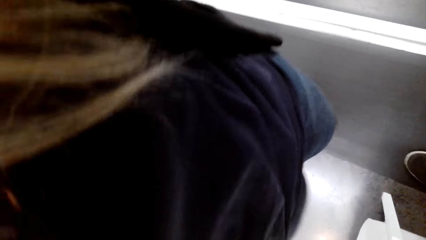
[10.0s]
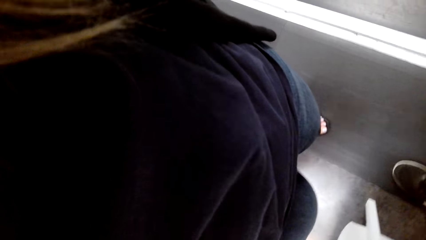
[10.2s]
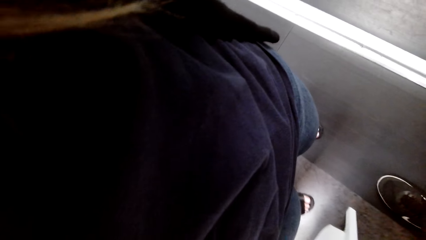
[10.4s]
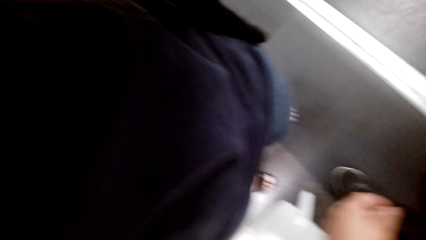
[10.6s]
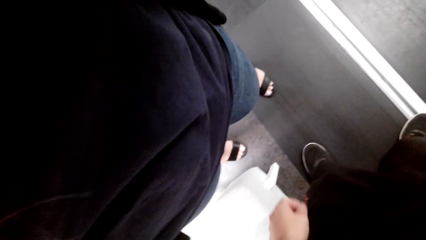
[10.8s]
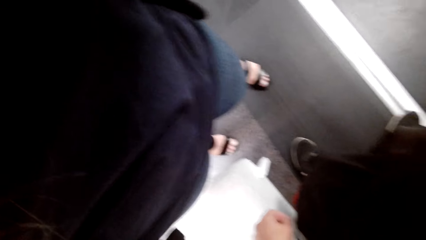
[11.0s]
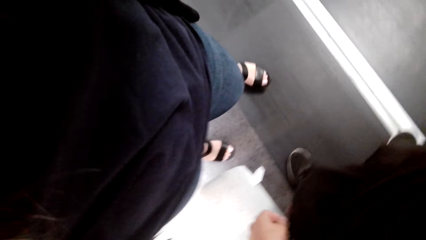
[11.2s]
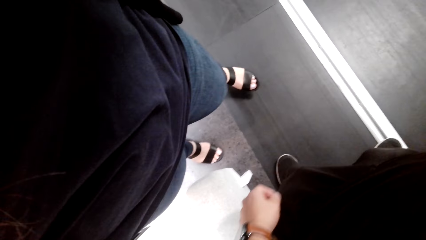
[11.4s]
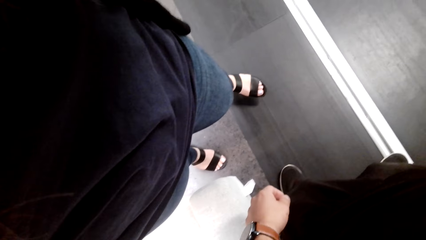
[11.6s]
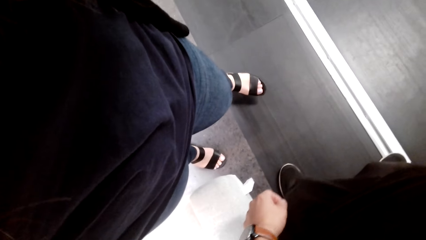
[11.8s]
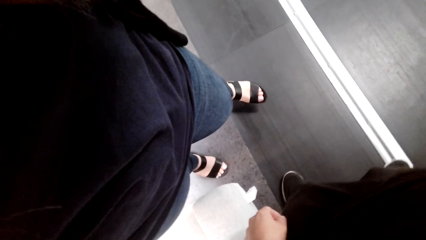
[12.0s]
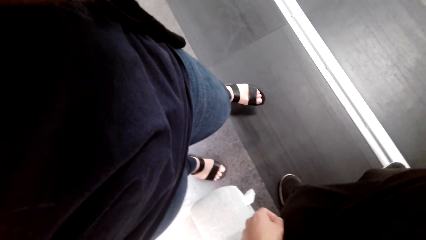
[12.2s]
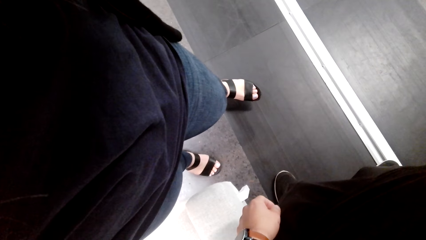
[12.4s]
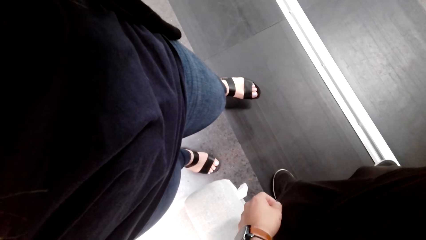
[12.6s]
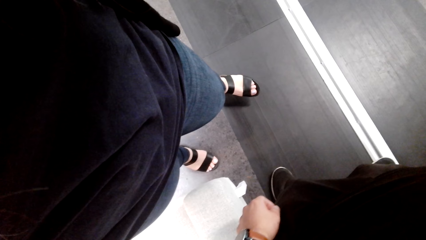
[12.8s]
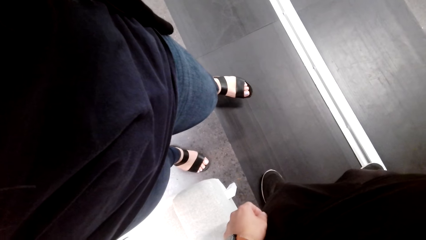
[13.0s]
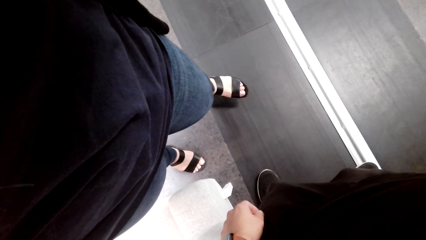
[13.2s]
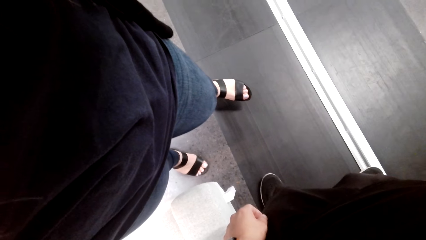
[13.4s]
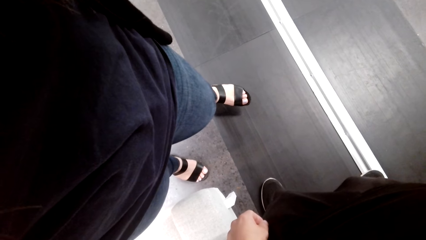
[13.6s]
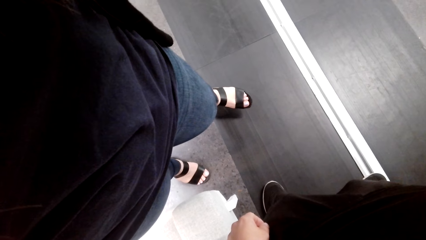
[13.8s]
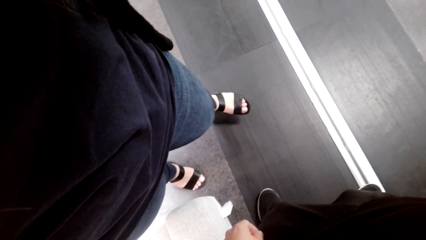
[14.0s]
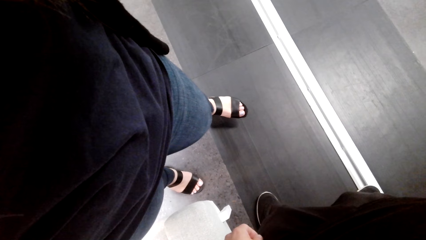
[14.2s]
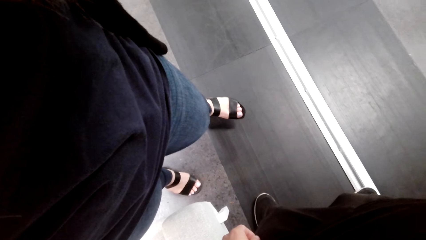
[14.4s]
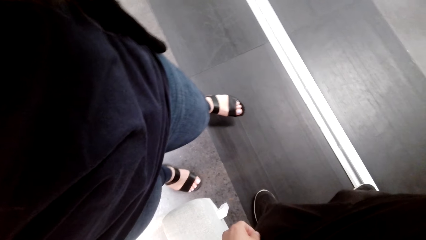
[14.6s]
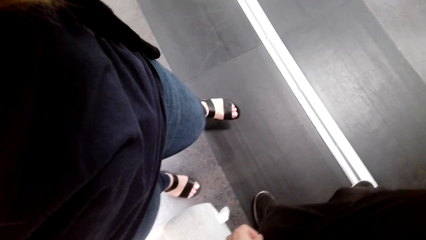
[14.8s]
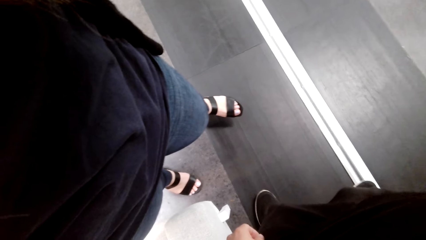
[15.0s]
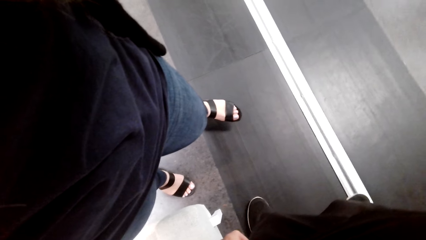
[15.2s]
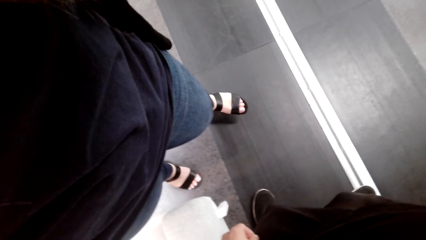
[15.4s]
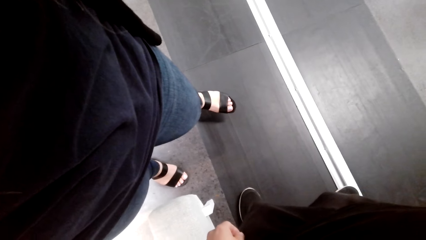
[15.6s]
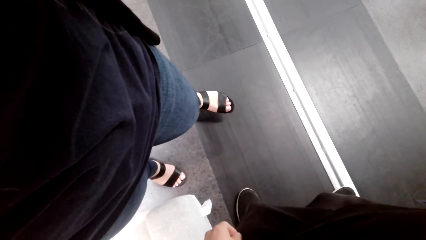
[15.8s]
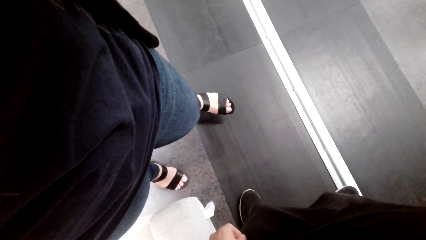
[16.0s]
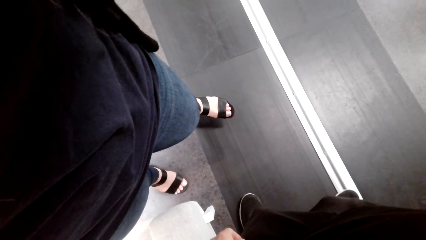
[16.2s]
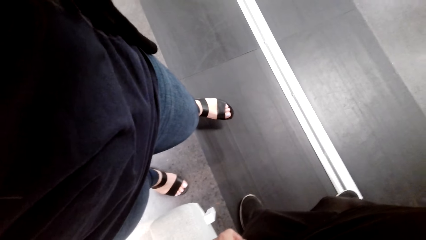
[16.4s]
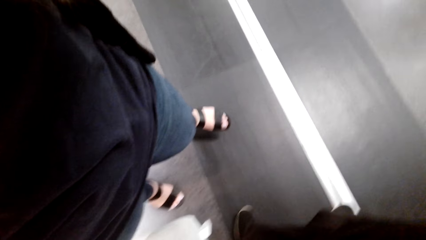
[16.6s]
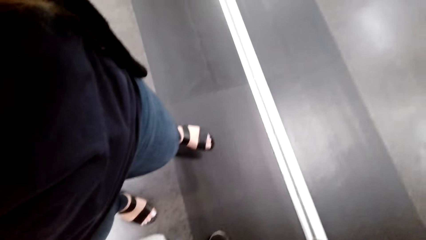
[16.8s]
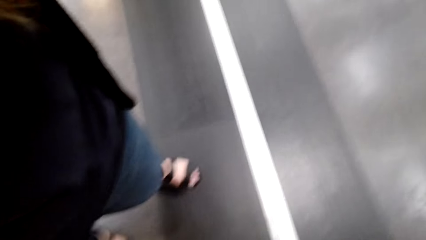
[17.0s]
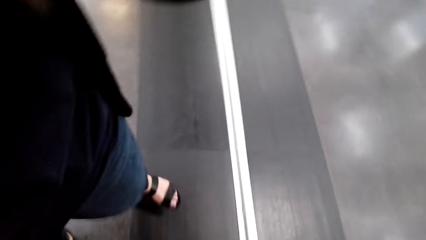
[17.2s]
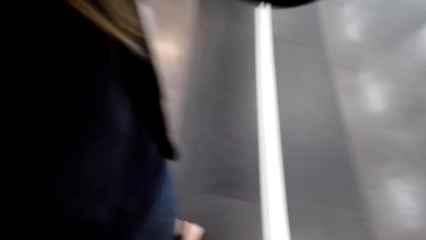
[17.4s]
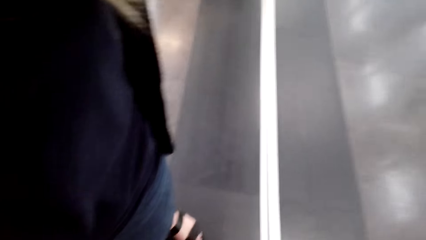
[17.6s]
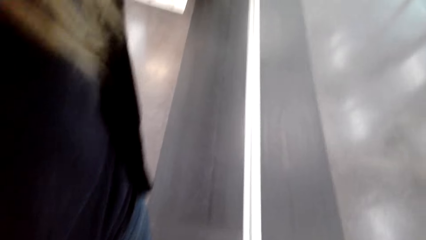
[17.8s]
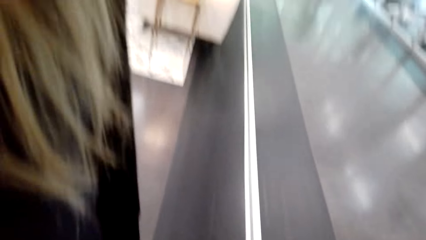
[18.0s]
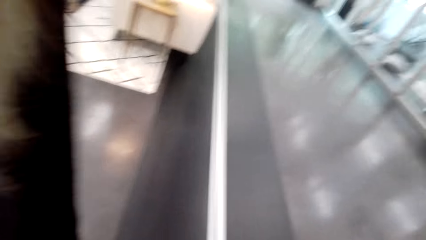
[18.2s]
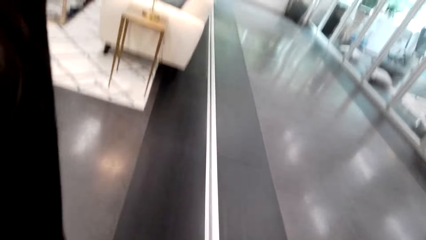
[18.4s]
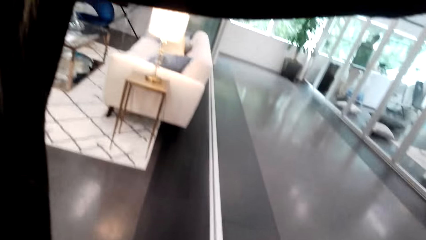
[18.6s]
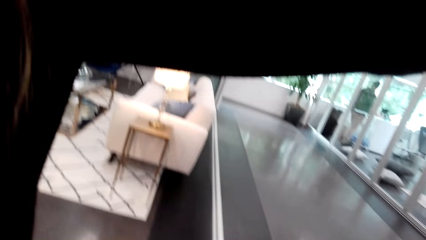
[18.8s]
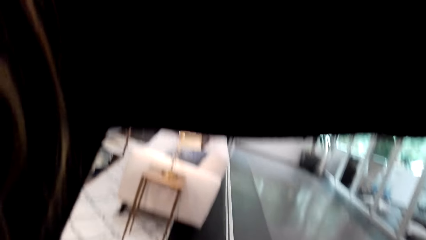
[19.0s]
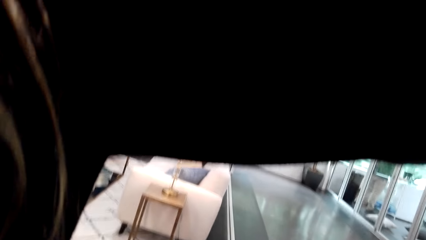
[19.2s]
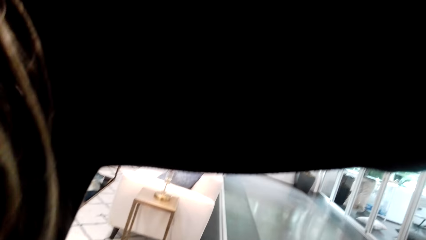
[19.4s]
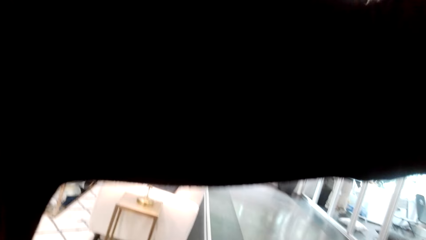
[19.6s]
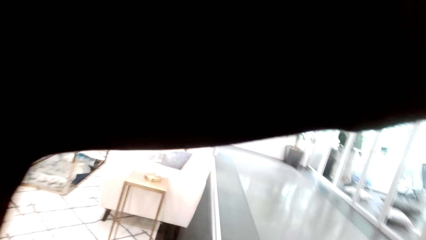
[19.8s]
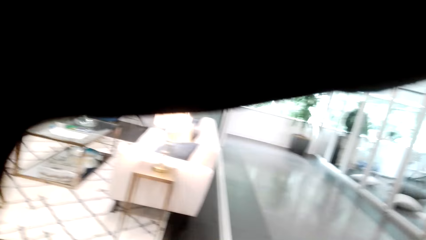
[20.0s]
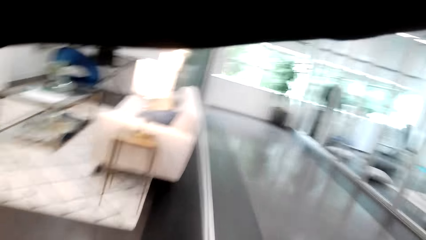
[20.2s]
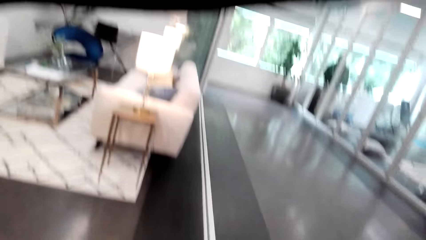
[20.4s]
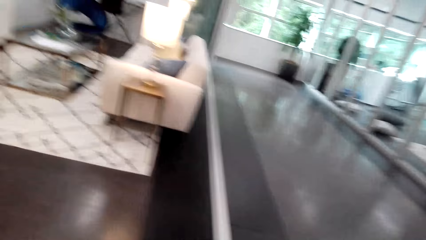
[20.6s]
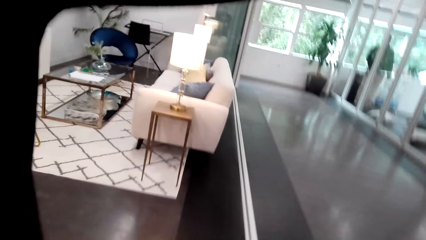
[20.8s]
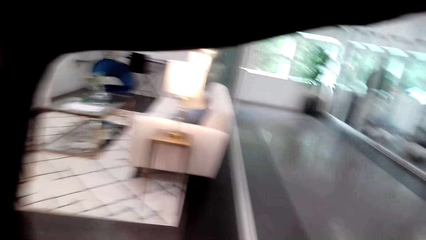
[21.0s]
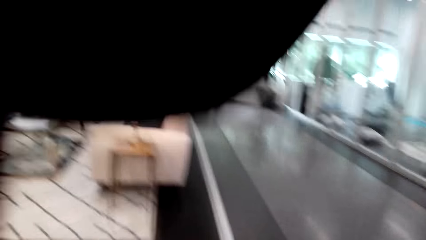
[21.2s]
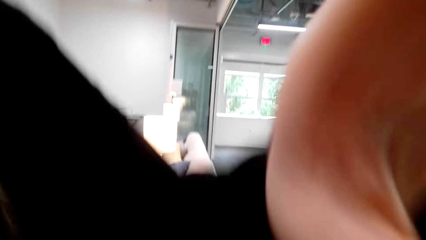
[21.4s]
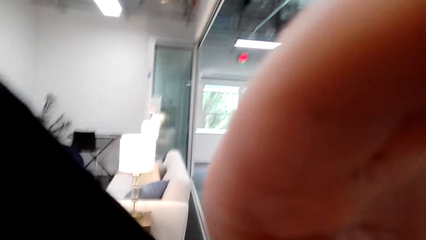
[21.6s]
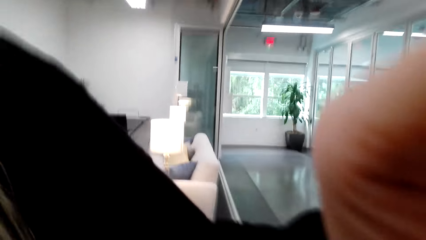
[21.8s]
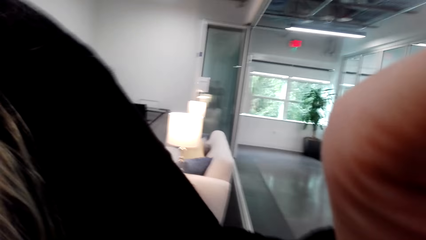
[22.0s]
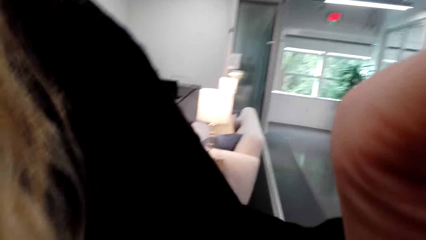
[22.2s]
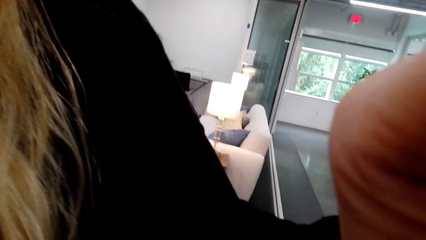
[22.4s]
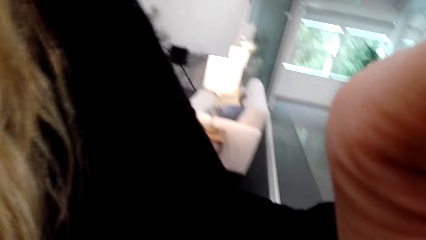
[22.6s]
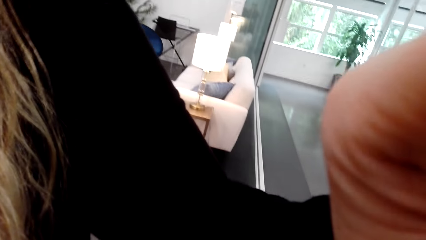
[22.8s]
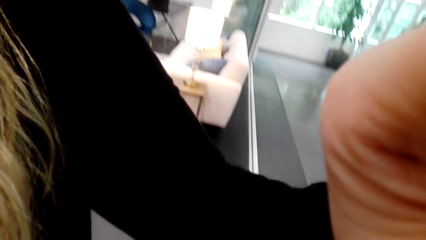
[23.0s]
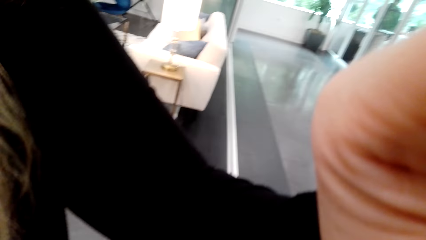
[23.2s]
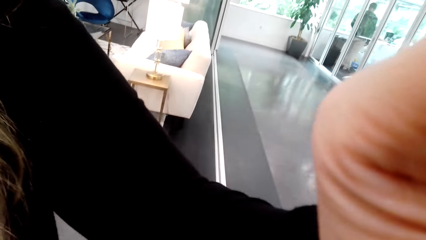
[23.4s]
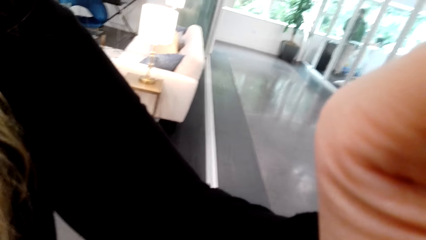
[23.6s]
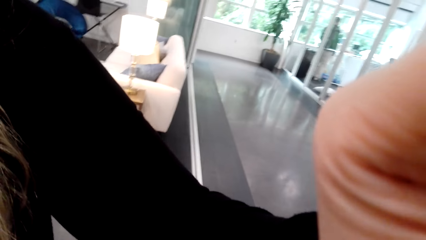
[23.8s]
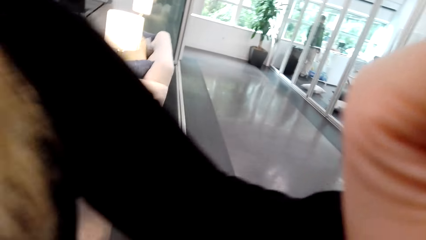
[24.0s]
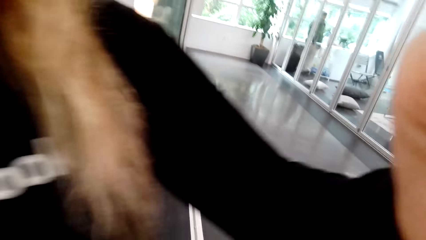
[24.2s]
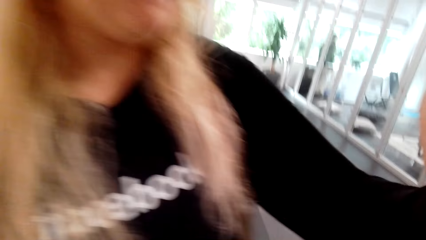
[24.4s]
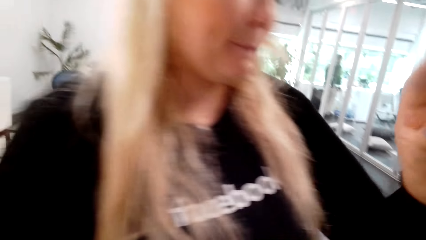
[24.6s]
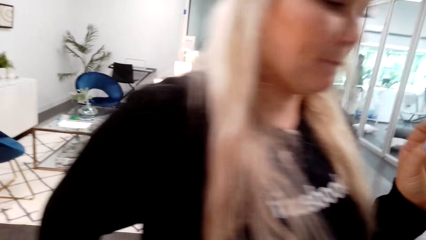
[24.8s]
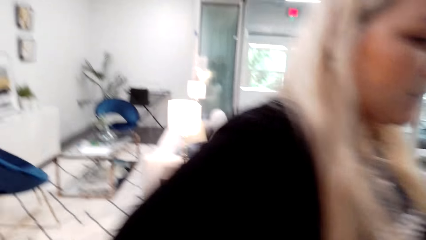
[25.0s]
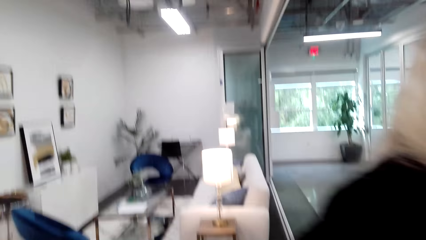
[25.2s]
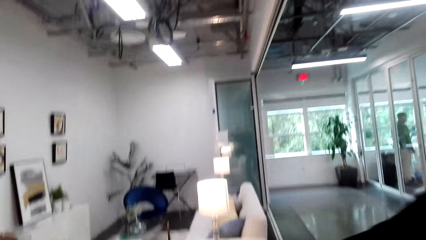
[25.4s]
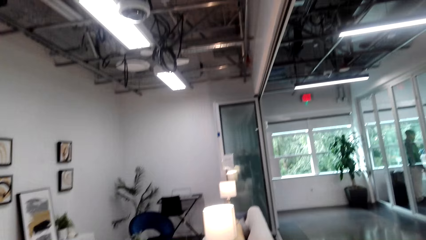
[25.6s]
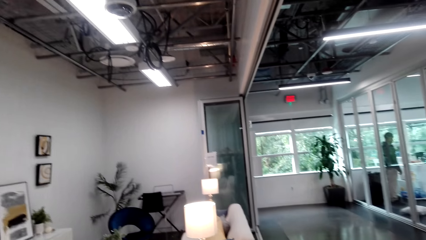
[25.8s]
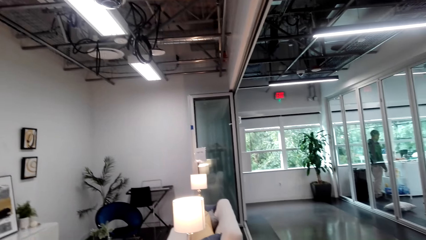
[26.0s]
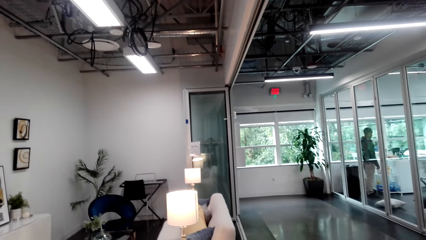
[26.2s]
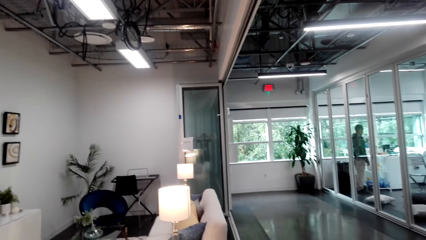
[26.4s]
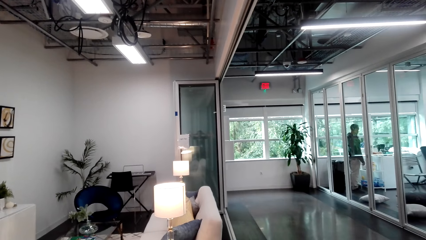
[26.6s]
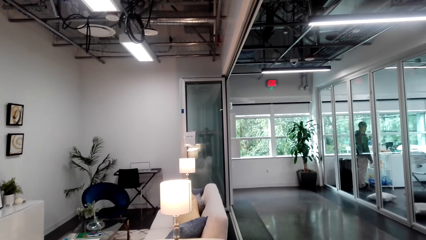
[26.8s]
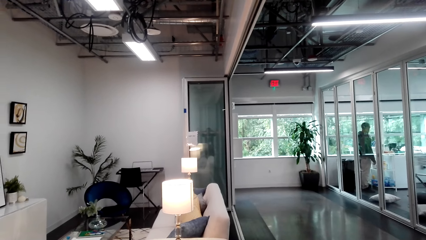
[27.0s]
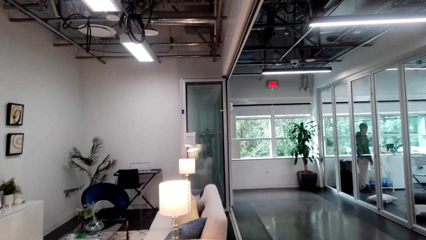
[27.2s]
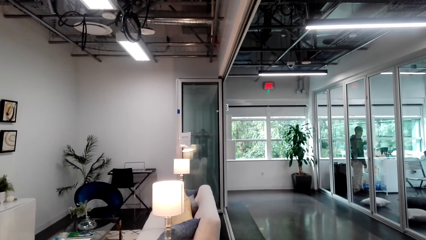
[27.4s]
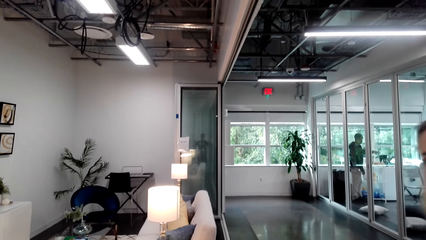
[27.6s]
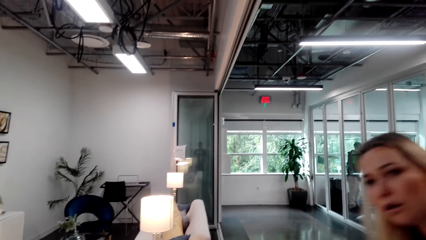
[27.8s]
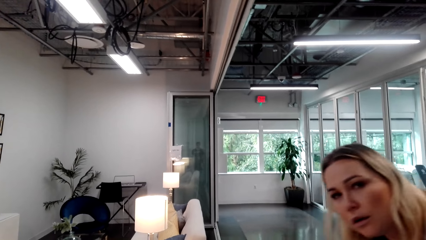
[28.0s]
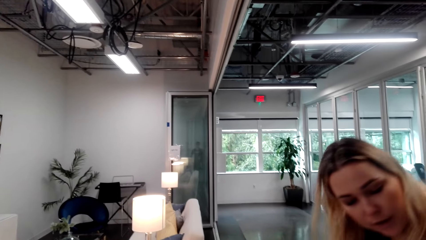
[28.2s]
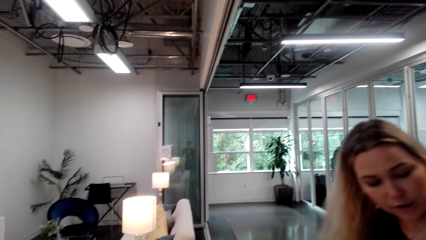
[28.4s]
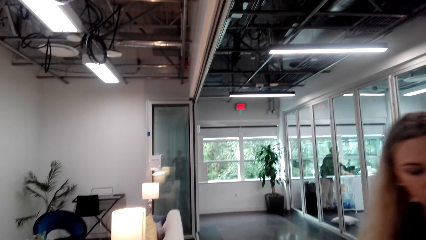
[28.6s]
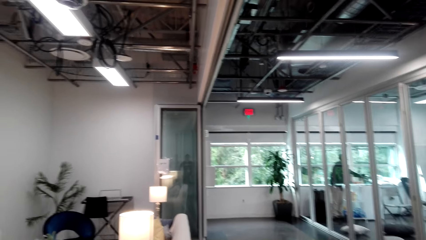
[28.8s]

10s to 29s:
The camera wearer converses with a woman. The woman handles a camera.
